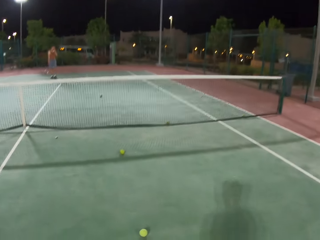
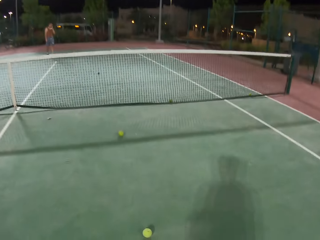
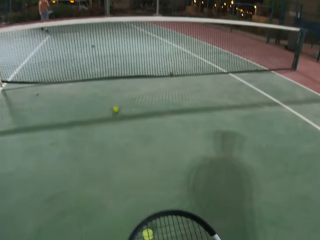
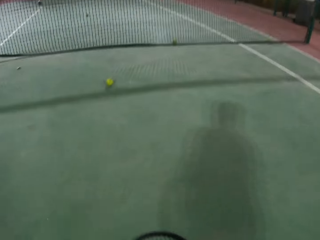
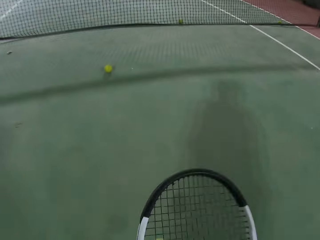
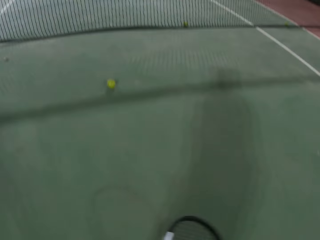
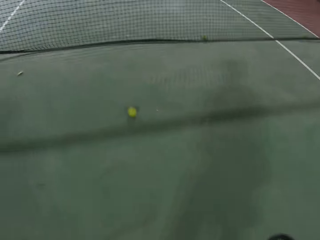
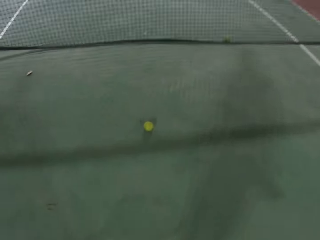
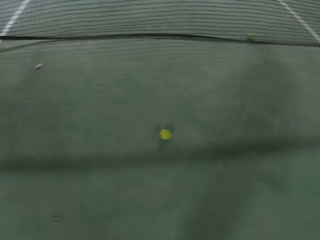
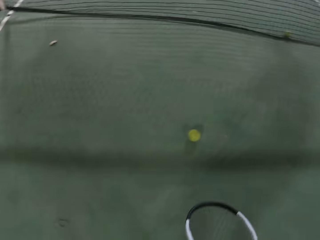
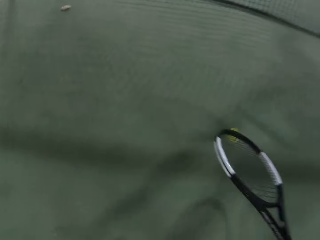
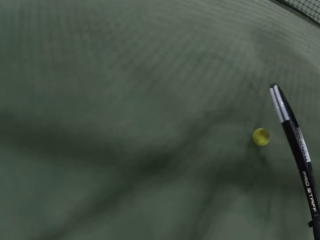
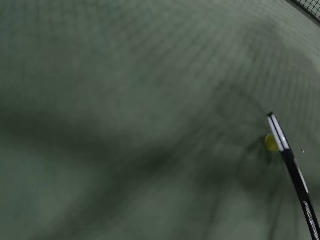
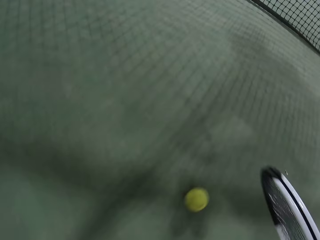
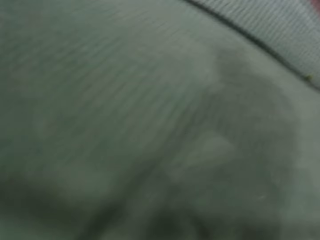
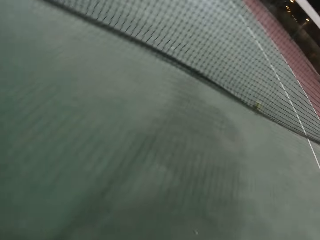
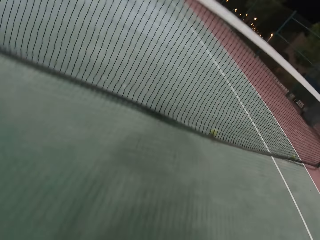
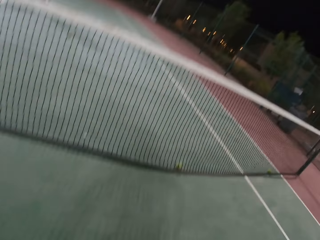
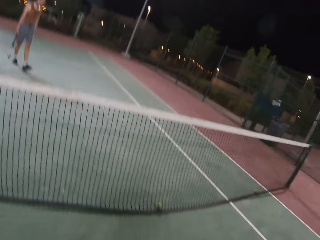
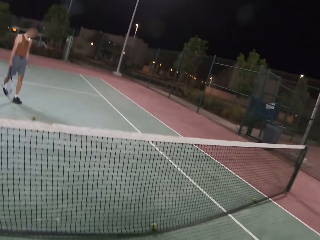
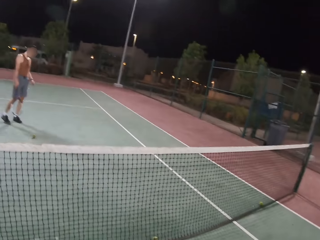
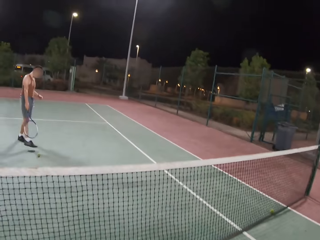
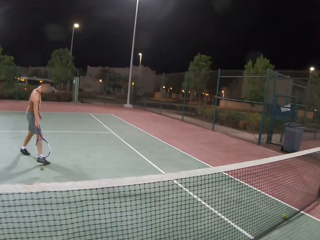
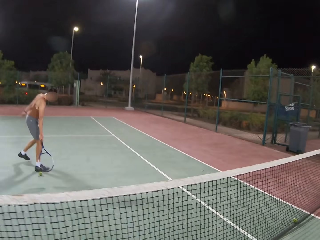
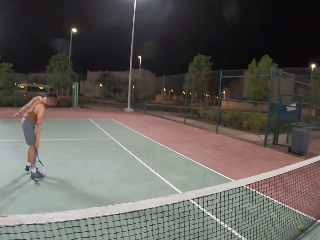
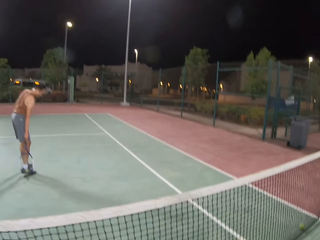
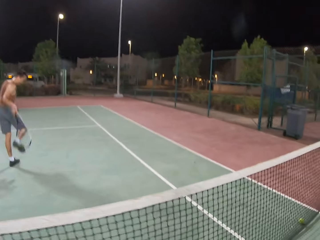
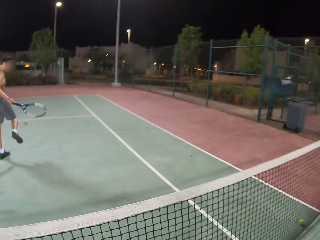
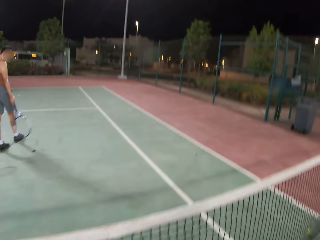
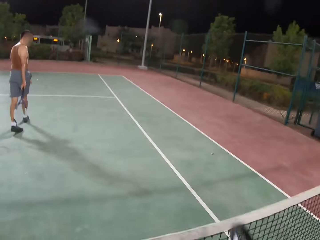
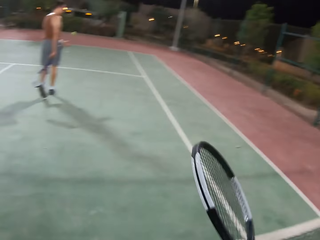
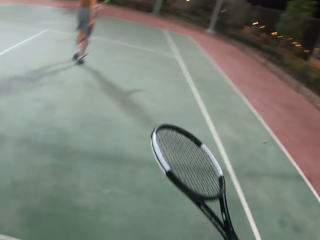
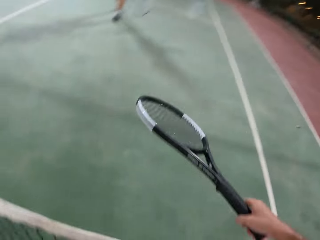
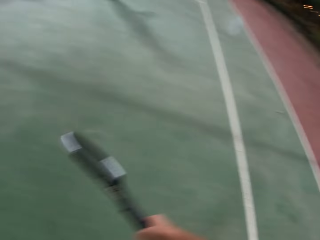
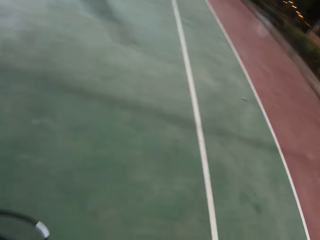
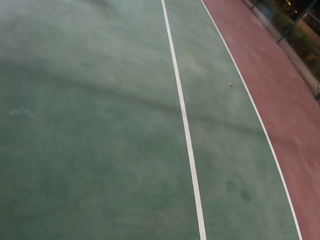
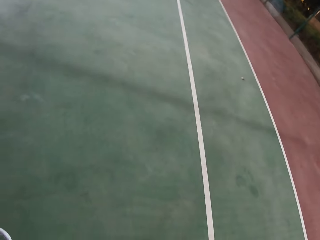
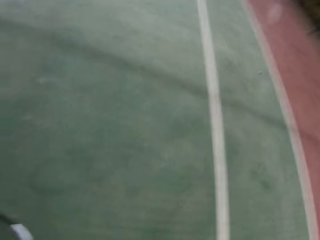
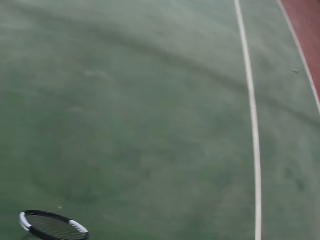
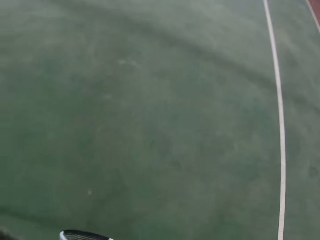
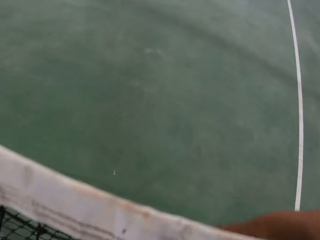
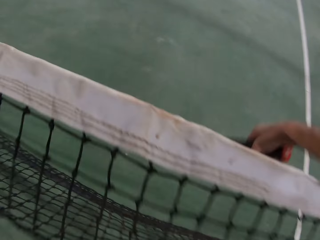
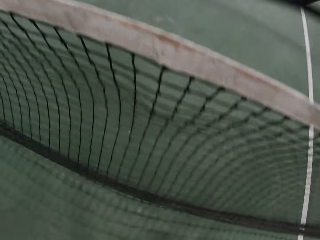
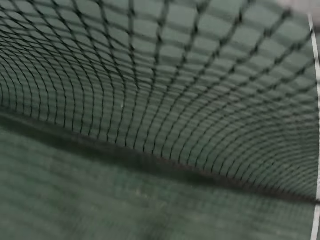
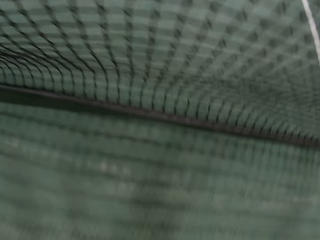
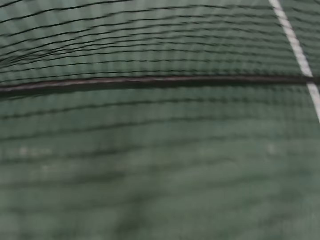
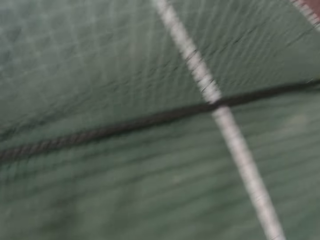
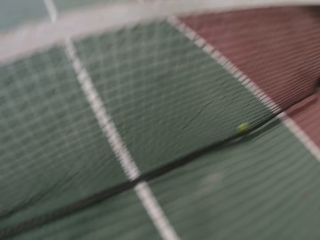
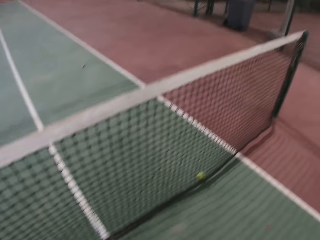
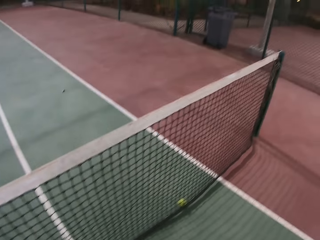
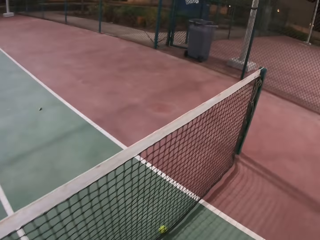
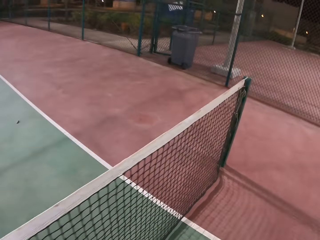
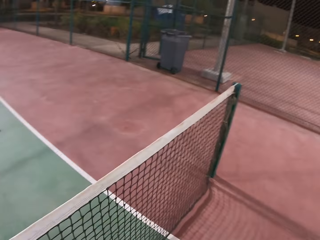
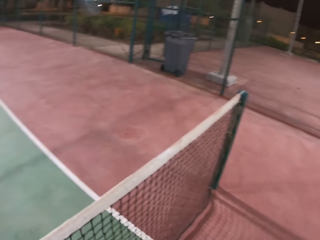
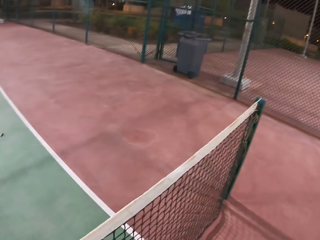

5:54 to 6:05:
The camera wearer picks the balls from the ground. They dribble the ball. A man picks the ball from the ground. The man dribbles the ball. The camera wearer picks the ball.

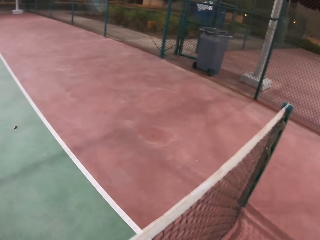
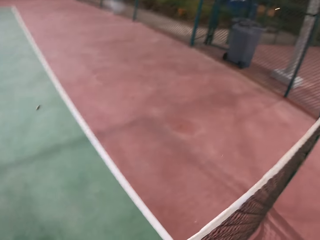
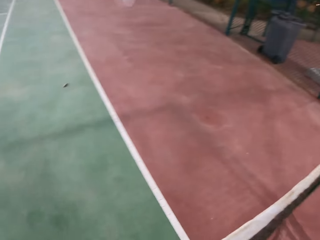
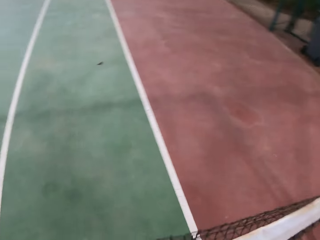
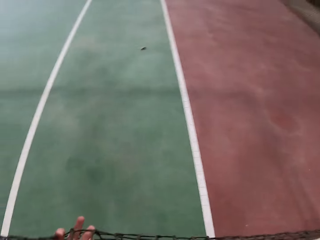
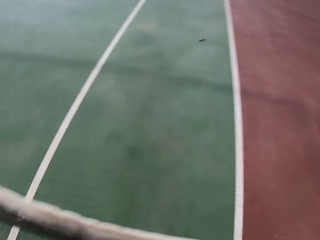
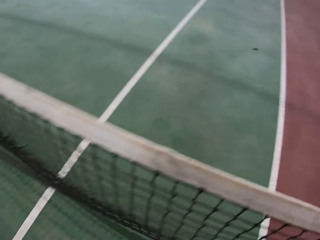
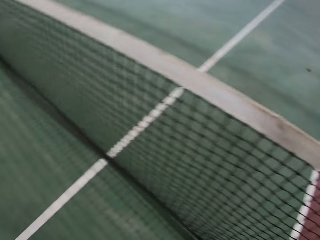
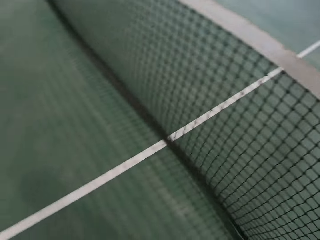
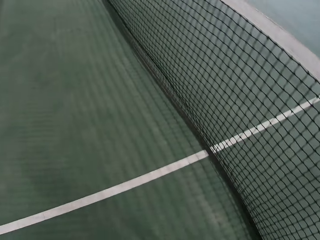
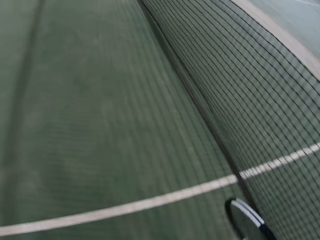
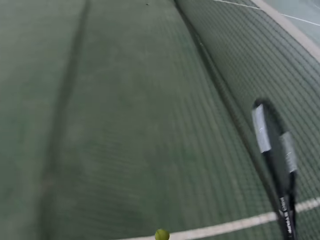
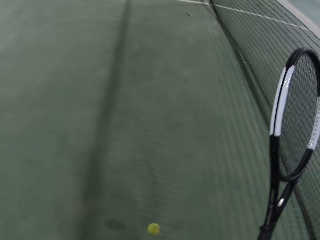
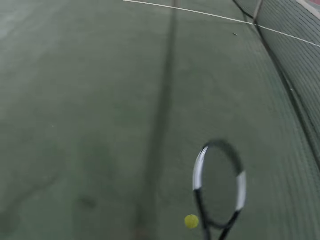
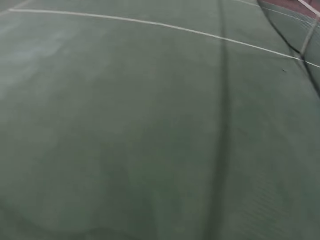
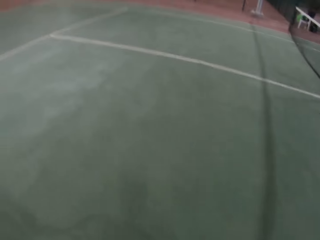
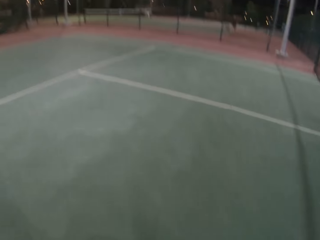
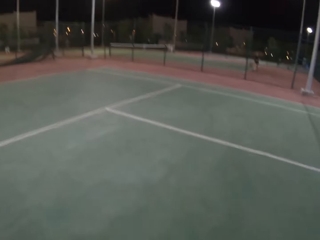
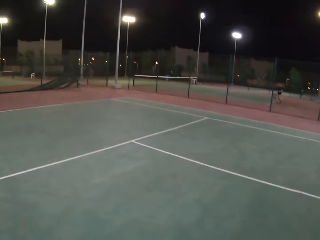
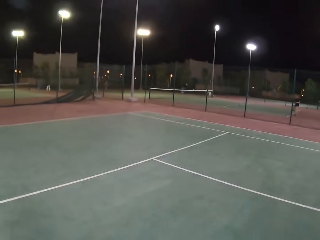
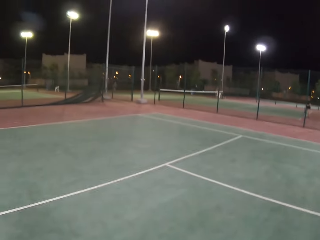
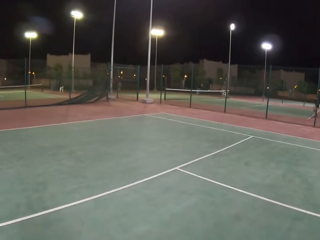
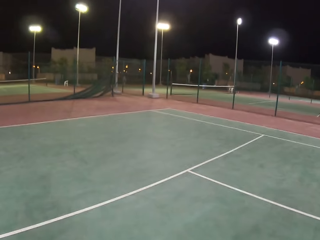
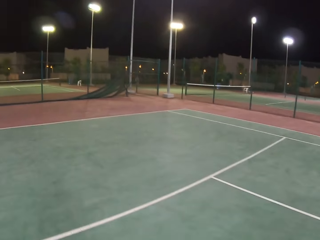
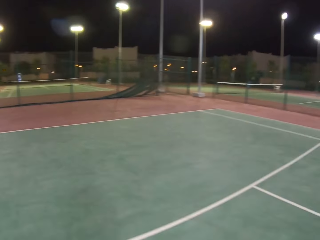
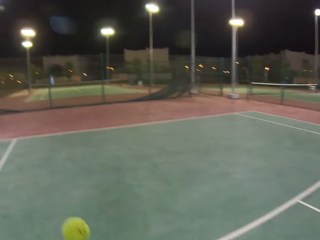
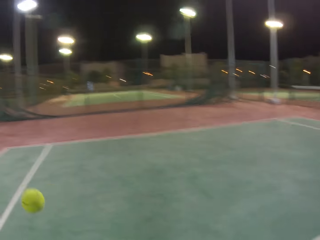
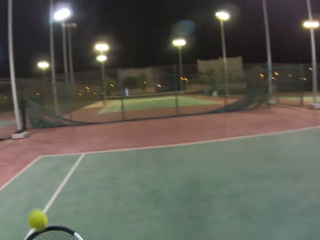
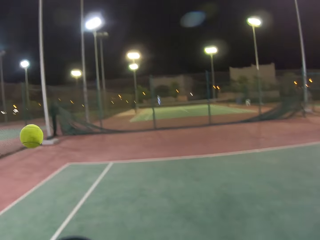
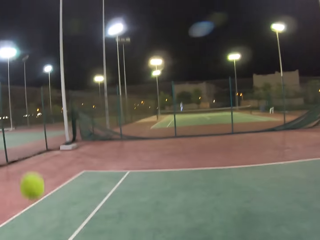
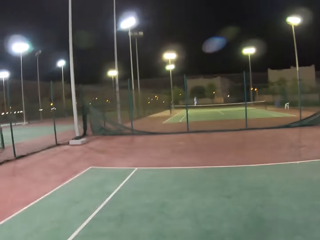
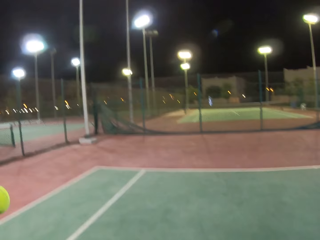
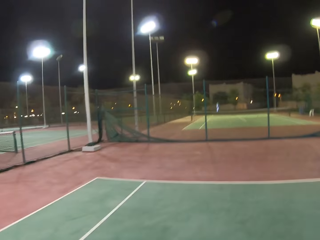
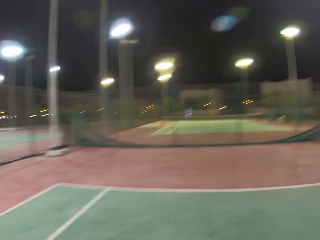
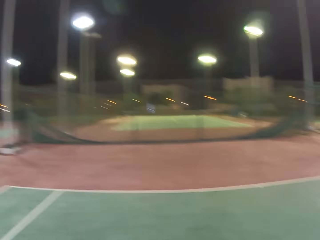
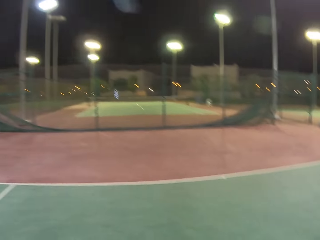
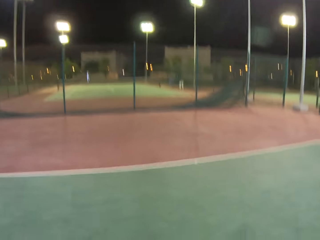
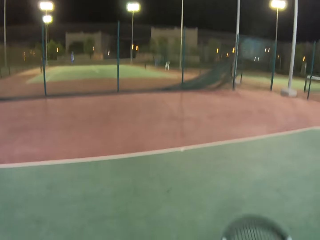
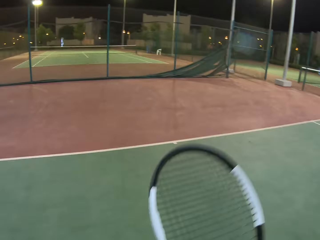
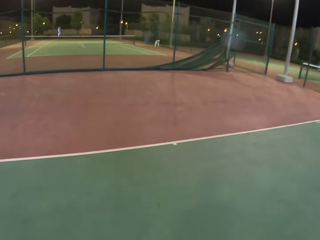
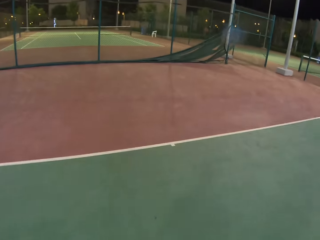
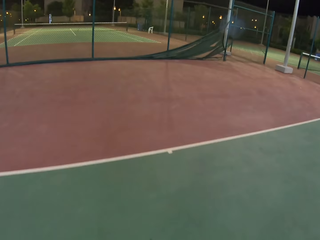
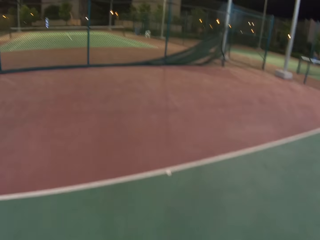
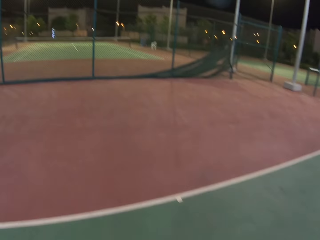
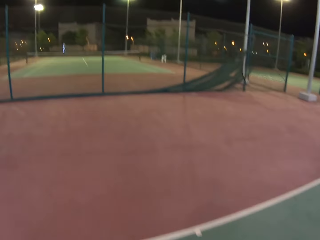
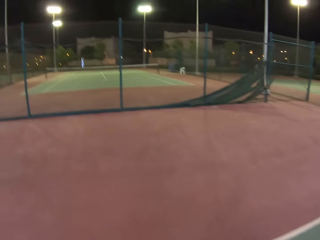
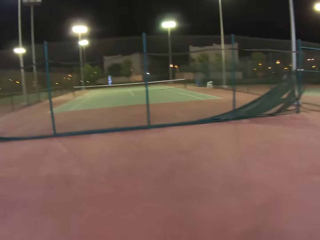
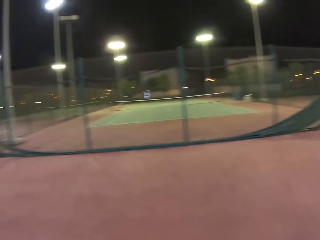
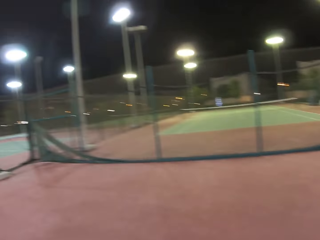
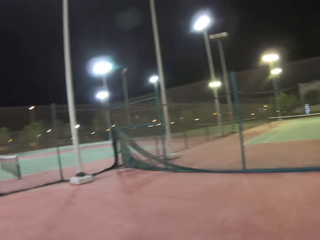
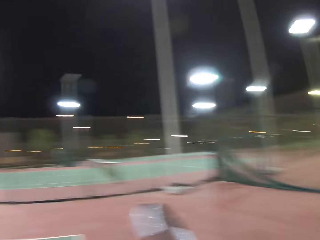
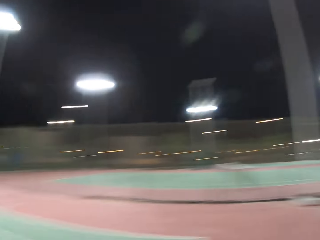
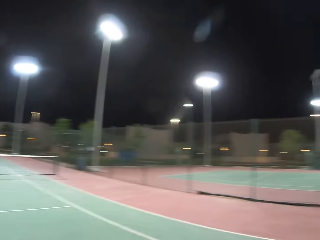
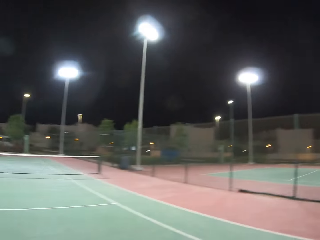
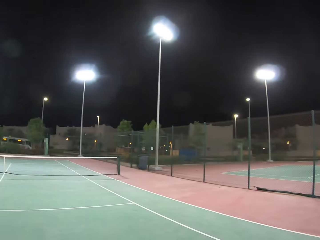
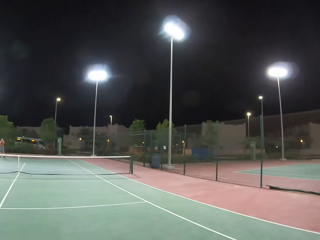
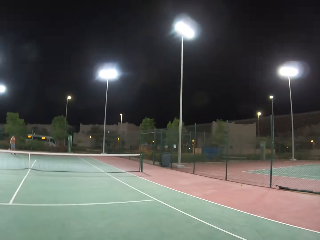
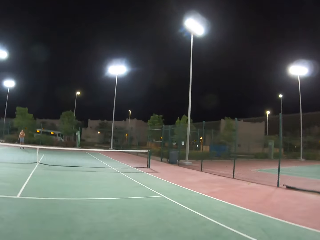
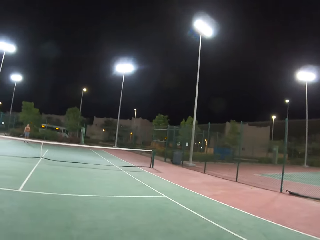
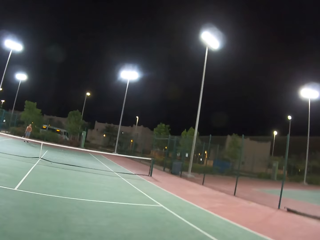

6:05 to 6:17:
The camera wearer dribbles the ball. They walk around the field.
